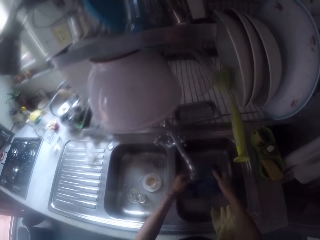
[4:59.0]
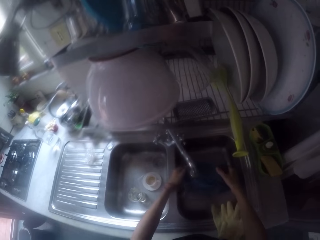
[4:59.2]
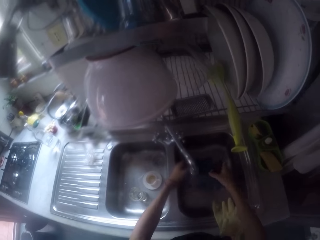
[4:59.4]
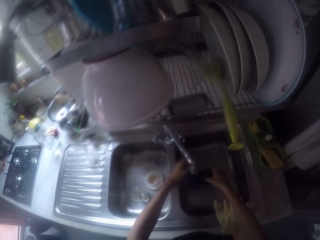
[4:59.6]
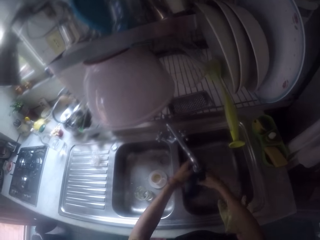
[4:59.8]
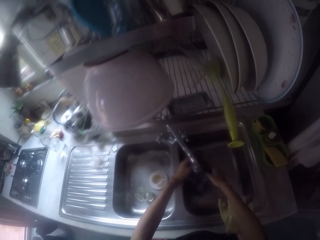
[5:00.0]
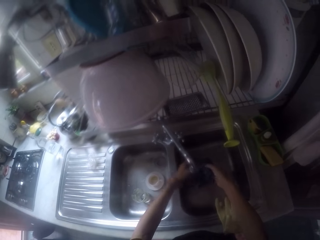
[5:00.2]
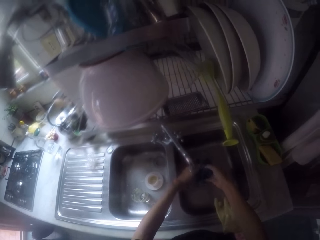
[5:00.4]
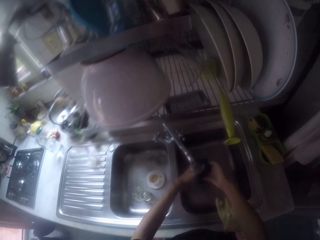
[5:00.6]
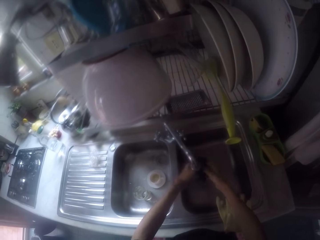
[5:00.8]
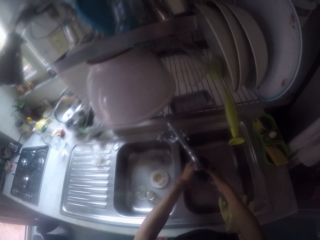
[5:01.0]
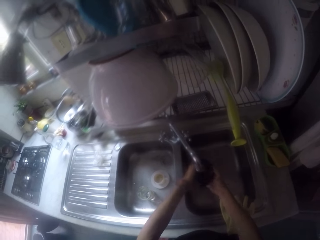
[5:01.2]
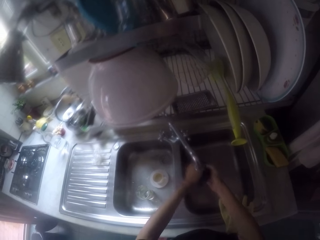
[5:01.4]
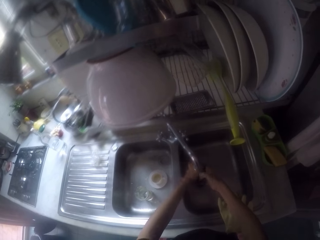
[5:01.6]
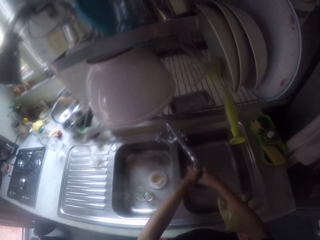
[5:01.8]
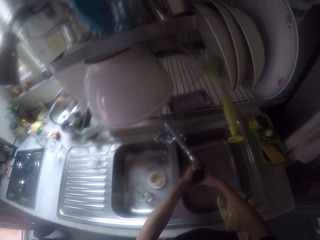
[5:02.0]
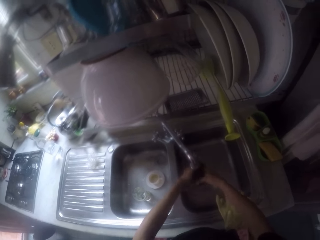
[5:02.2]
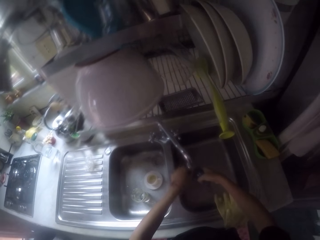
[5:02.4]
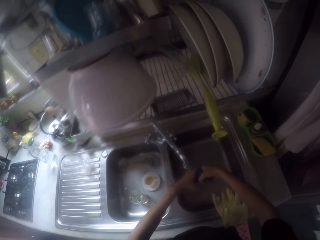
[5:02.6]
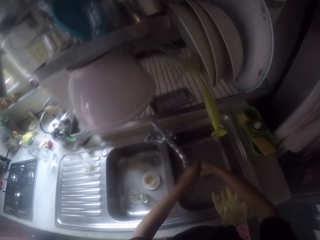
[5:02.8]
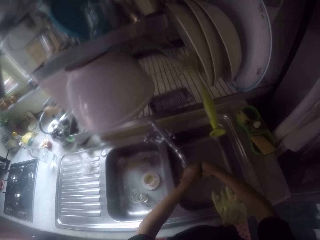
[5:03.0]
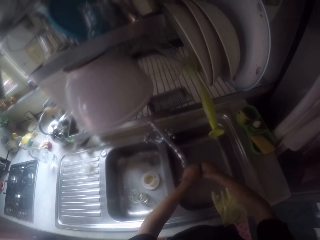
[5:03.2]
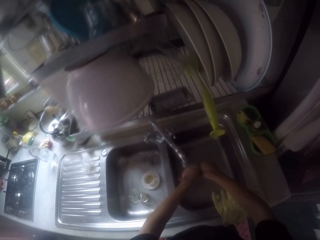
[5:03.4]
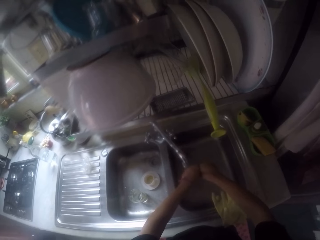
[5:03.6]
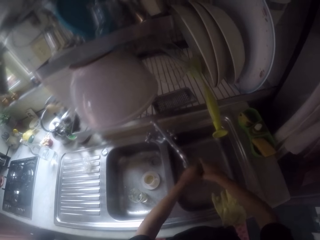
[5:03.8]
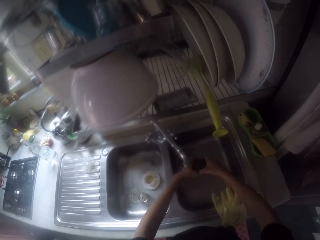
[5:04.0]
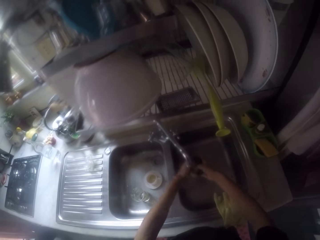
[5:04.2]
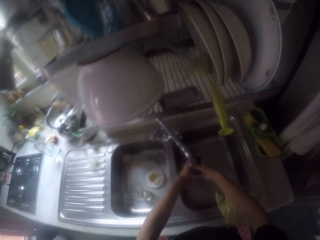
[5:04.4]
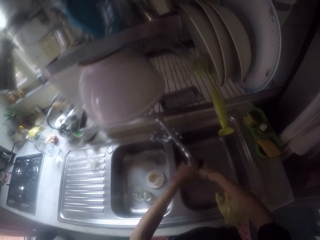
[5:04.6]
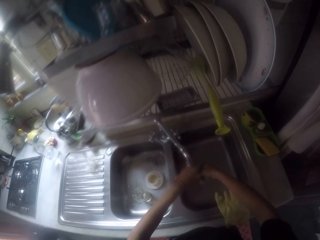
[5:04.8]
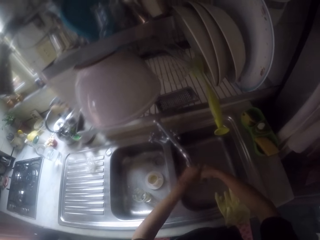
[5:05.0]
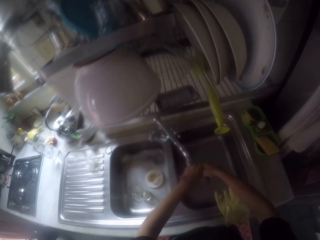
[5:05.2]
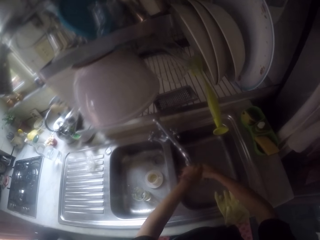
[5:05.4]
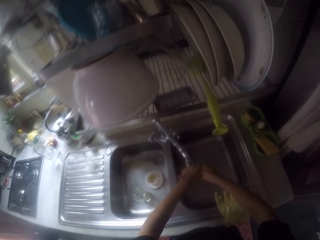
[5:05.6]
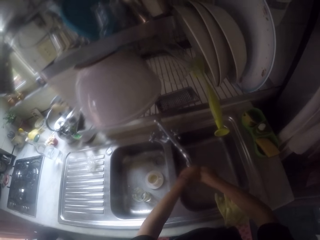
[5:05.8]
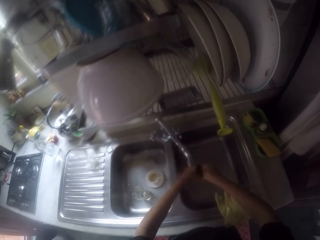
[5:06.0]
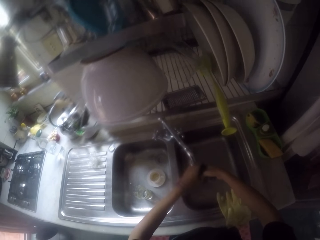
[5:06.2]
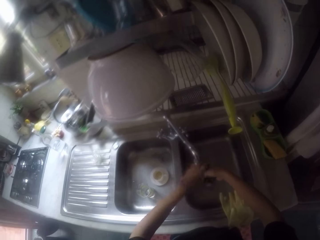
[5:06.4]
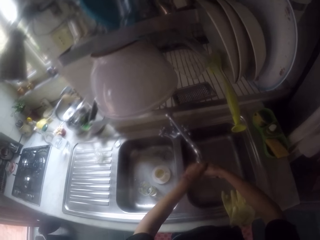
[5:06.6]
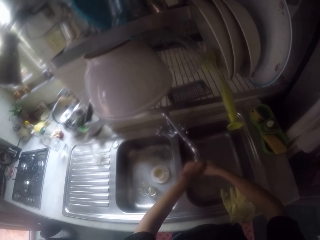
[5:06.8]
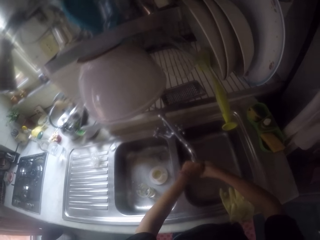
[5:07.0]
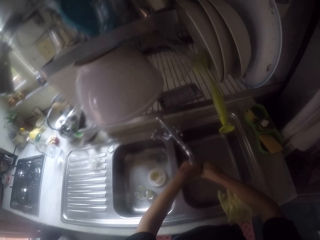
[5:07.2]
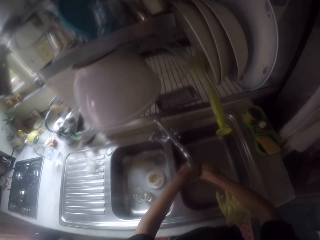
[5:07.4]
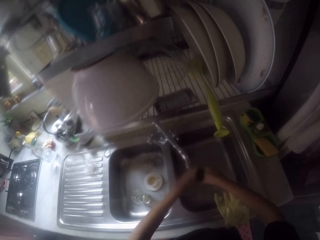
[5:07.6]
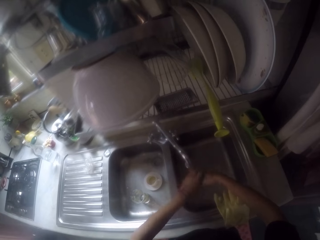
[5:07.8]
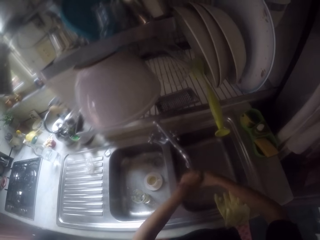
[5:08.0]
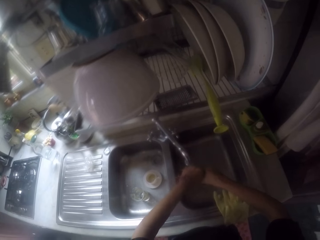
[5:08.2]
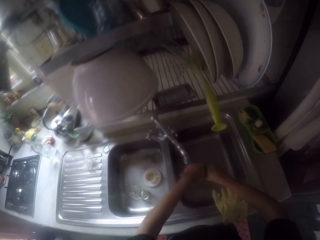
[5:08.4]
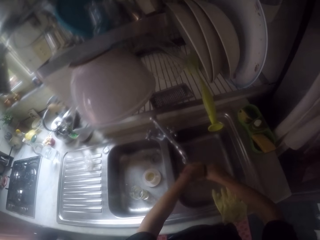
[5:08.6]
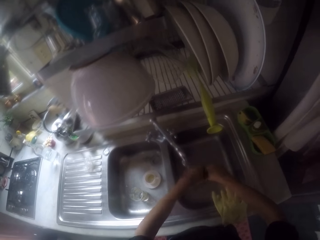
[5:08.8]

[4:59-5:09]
The camera wearer washes the cloth on the sink.

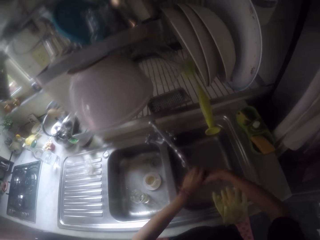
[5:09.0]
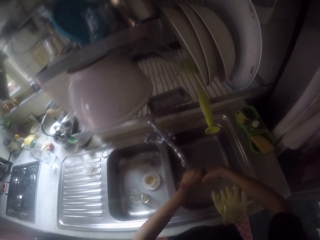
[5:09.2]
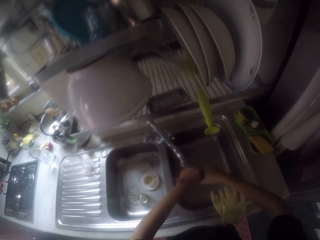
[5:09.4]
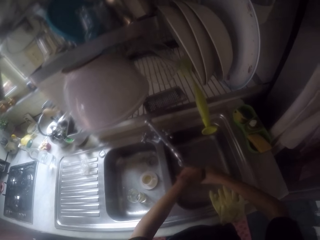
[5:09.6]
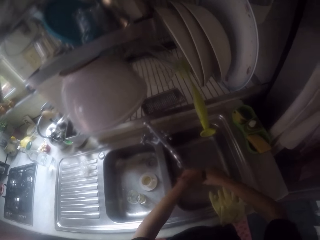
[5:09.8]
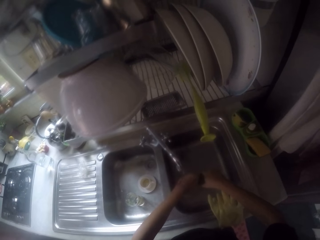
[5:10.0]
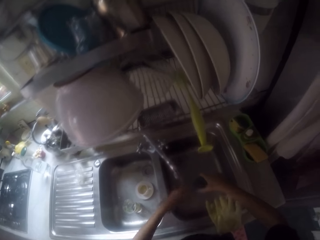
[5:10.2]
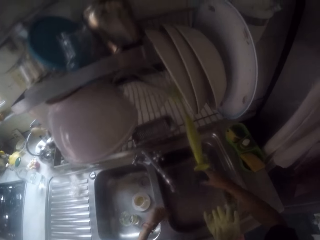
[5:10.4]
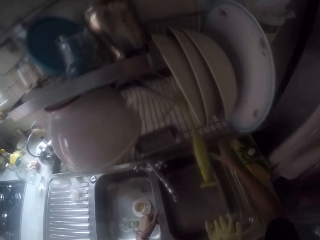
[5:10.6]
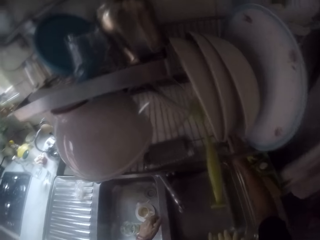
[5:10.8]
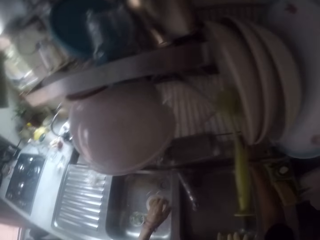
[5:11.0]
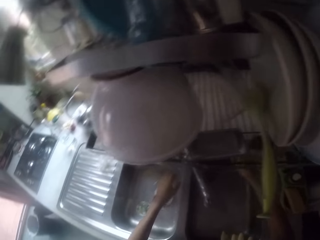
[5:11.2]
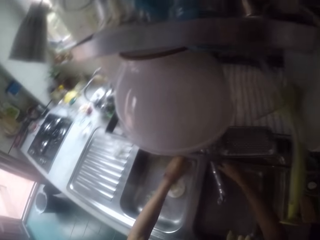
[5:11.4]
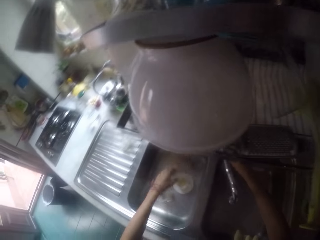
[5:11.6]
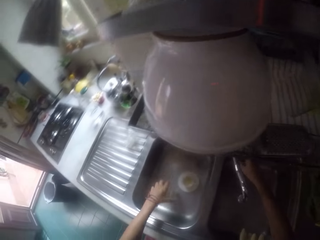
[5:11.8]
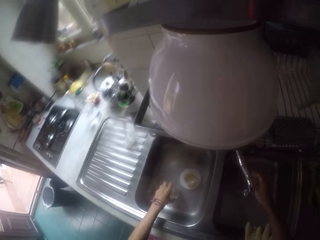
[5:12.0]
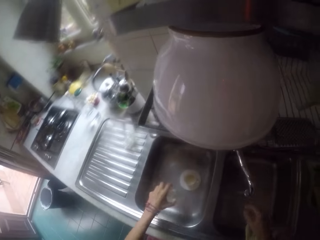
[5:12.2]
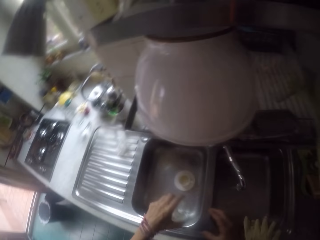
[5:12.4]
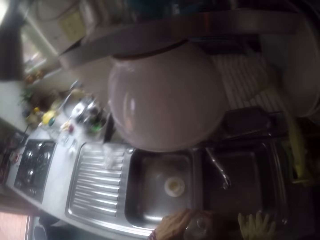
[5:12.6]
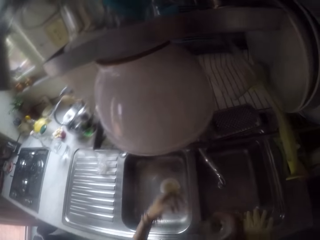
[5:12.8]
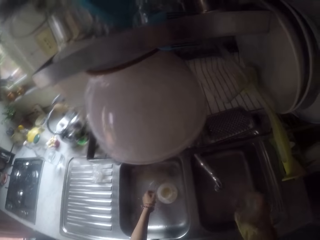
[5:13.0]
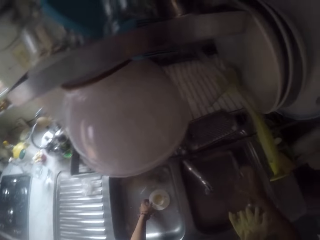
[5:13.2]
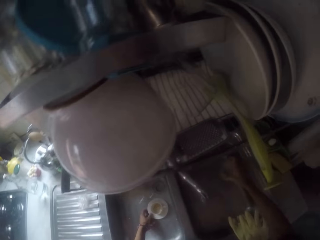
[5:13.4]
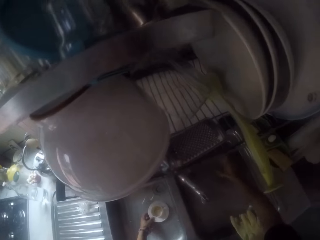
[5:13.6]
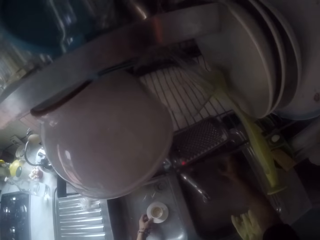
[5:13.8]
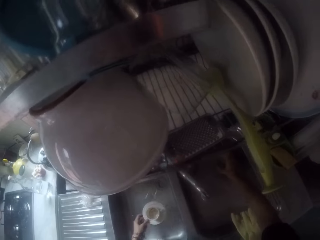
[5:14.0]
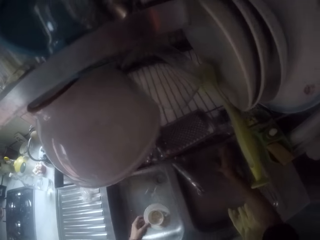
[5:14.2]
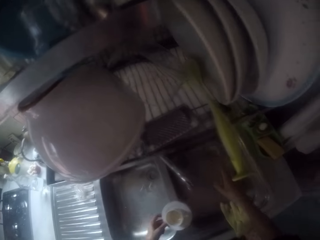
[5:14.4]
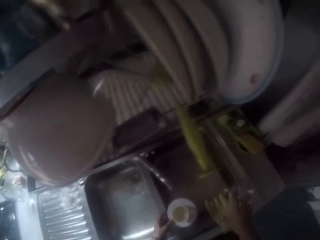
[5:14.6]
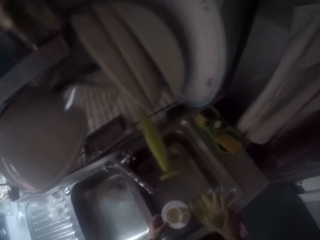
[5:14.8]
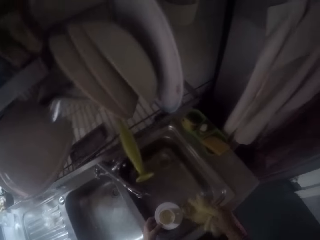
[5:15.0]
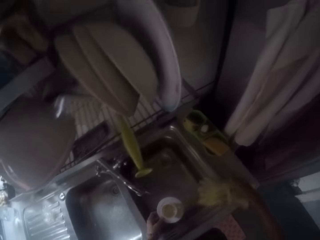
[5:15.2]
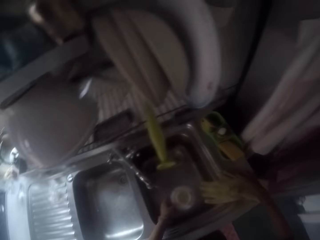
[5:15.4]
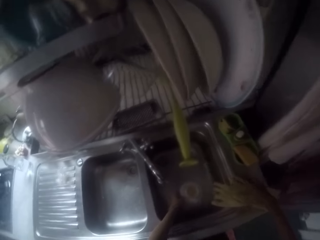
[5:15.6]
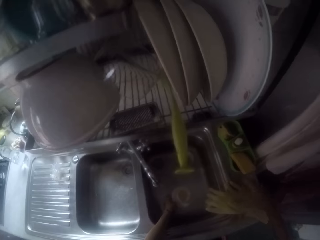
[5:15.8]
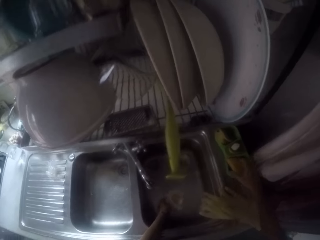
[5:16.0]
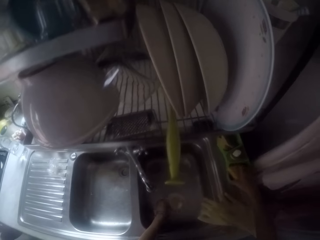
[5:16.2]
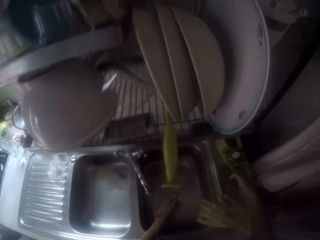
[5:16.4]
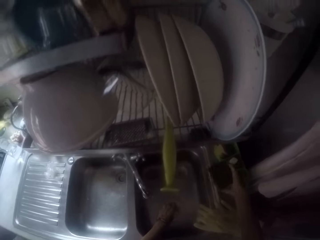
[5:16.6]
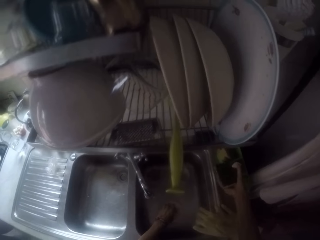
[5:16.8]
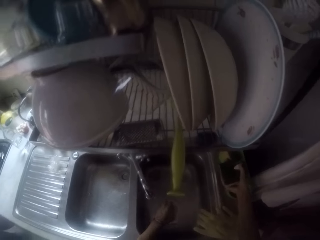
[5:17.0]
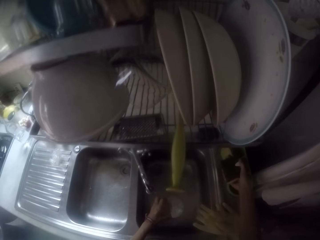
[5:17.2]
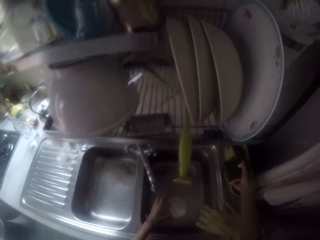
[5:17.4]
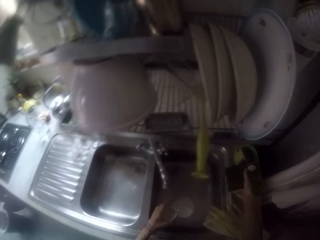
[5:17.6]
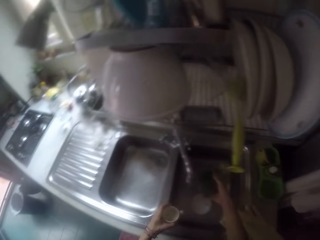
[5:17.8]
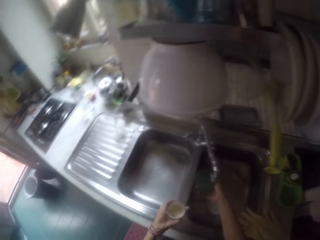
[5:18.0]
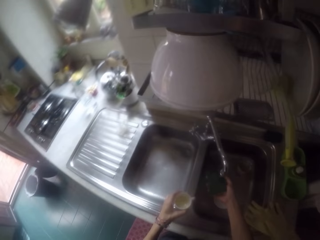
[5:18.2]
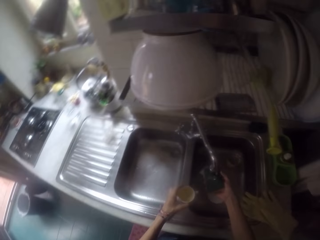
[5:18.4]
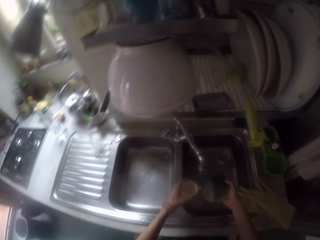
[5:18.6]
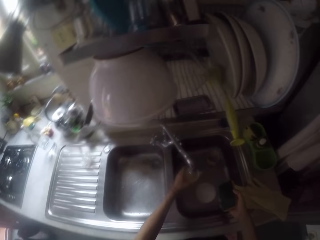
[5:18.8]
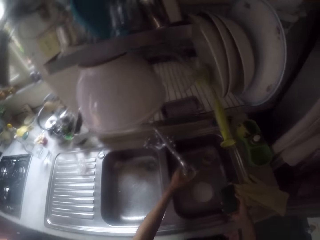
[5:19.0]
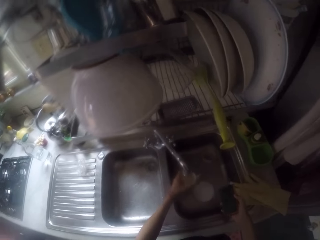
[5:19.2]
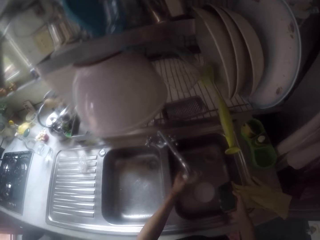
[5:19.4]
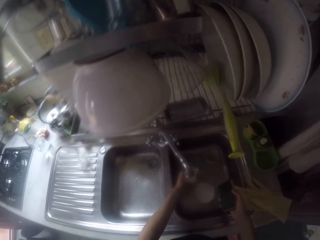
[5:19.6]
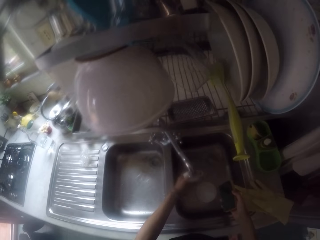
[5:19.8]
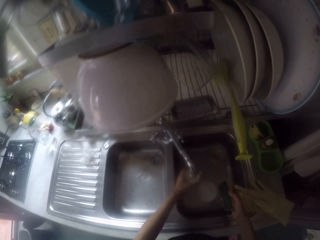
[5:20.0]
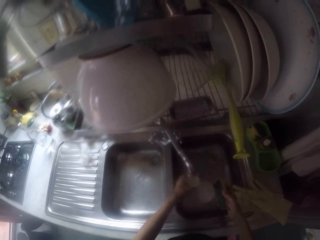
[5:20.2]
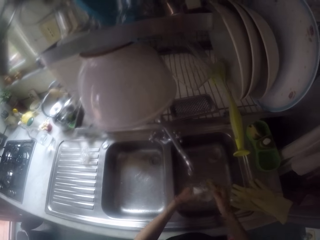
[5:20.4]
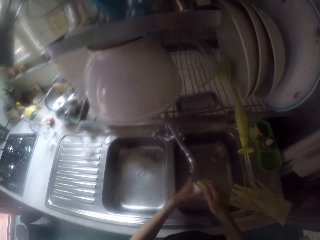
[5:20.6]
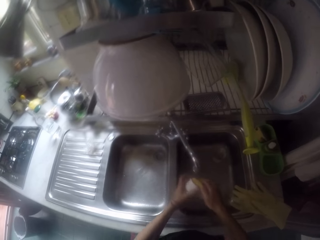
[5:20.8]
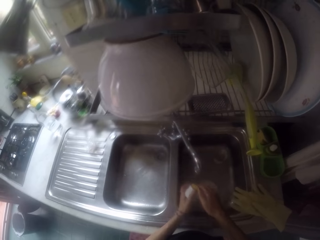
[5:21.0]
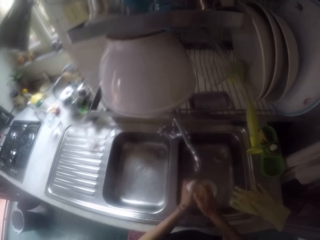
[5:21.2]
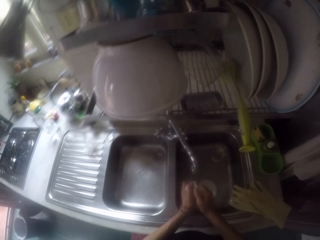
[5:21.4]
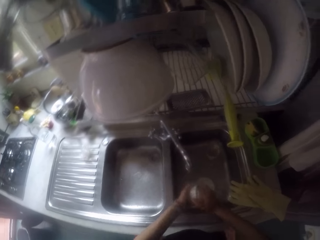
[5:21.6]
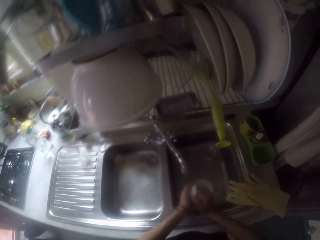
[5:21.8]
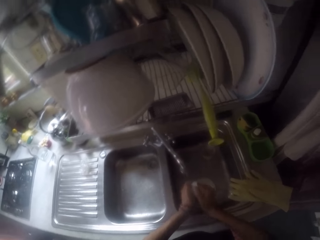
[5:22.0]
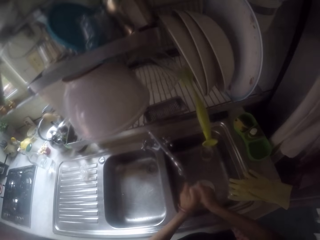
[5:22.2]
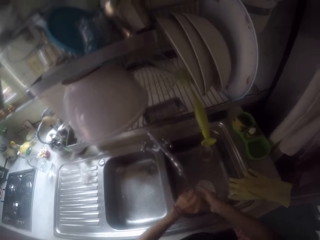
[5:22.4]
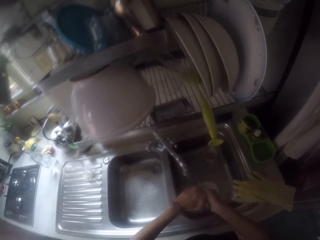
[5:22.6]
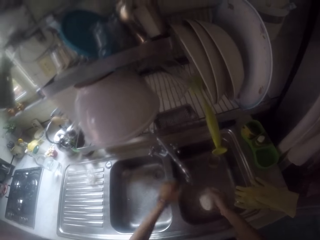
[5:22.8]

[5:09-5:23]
The camera wearer places the cloth on the sink. They pick a glass from the sink, place the glass in the sink, and pick a cup and a plate from the sink. They move the gloves on the sink. They place the cup and the plate in the sink. They pick a sponge from the sink. They put soap on the sponge. They run water on the sponge. They run water in the cup. They wash the cup with the sponge.
